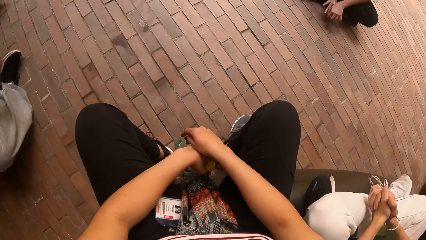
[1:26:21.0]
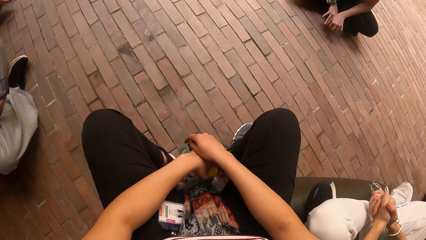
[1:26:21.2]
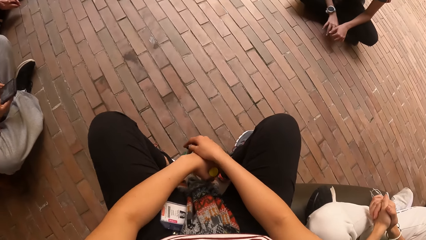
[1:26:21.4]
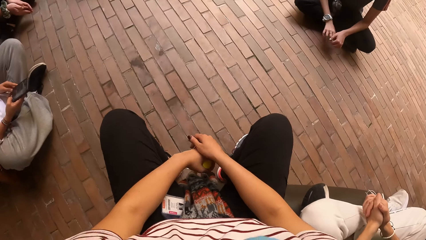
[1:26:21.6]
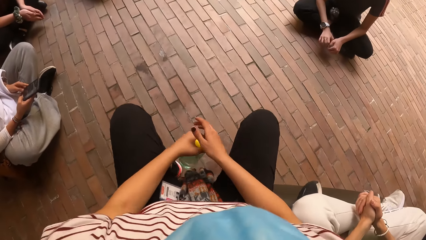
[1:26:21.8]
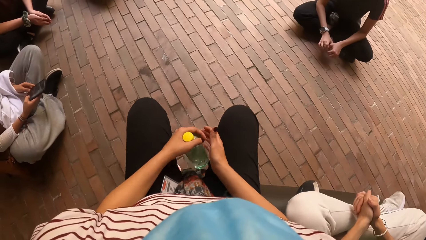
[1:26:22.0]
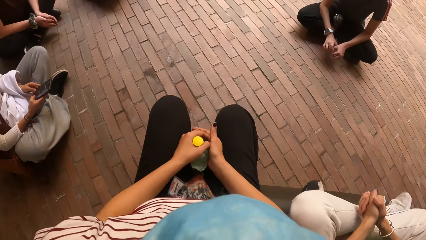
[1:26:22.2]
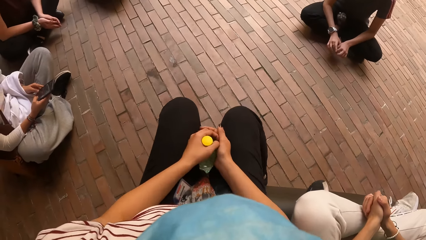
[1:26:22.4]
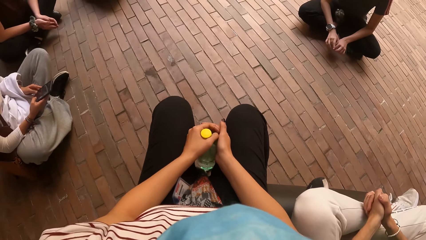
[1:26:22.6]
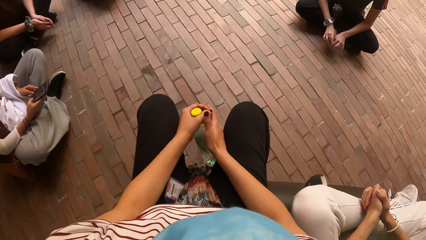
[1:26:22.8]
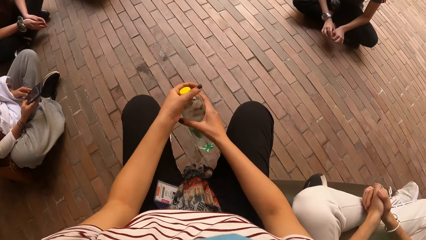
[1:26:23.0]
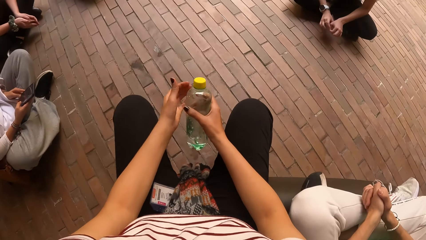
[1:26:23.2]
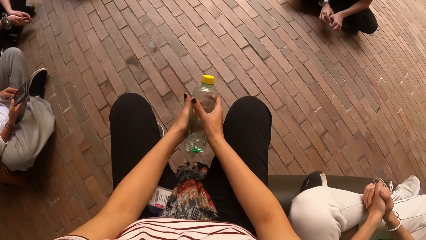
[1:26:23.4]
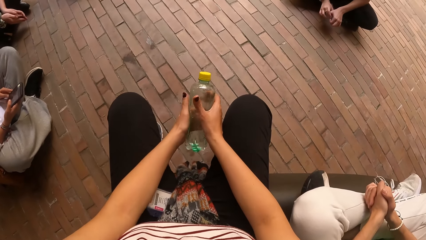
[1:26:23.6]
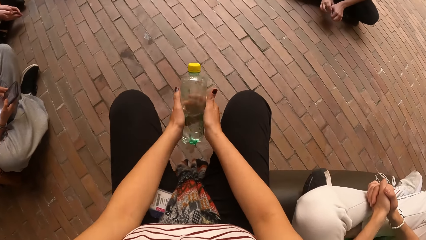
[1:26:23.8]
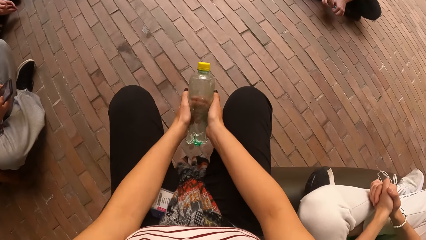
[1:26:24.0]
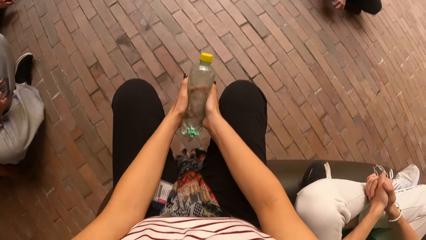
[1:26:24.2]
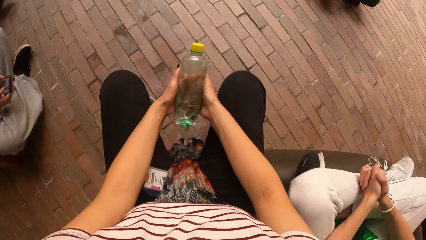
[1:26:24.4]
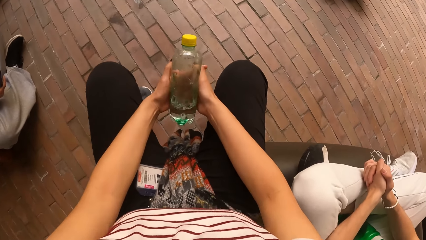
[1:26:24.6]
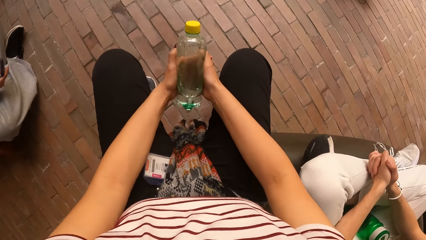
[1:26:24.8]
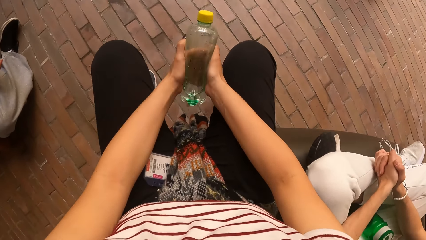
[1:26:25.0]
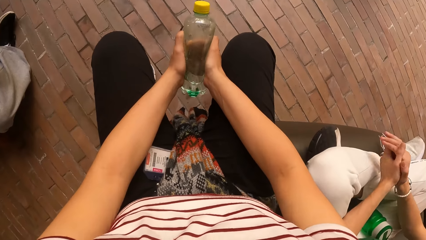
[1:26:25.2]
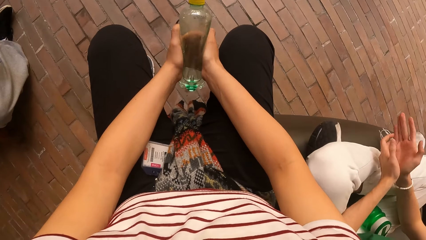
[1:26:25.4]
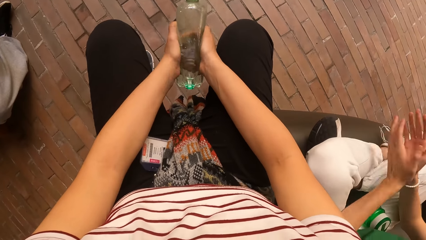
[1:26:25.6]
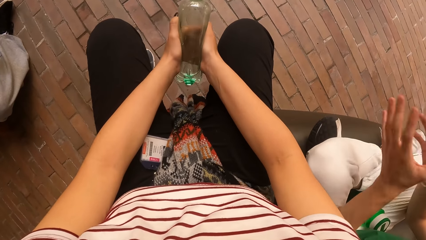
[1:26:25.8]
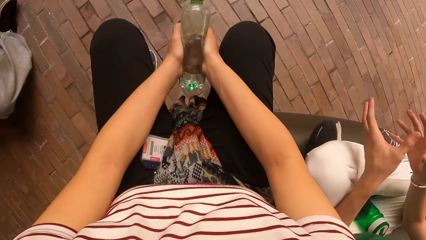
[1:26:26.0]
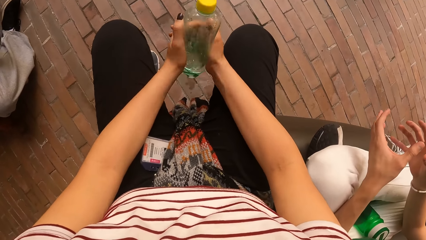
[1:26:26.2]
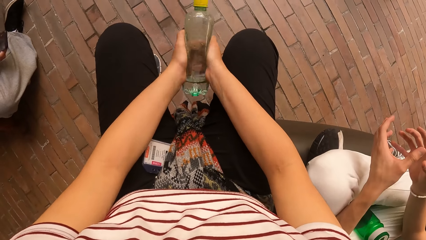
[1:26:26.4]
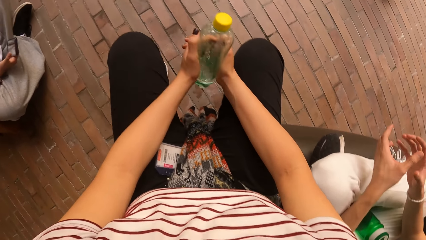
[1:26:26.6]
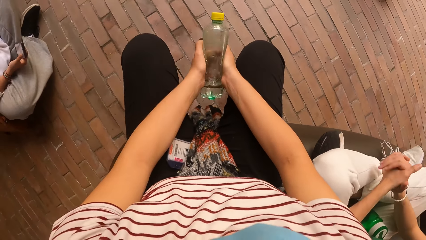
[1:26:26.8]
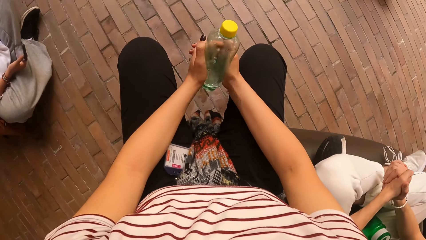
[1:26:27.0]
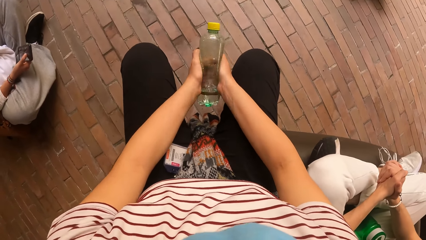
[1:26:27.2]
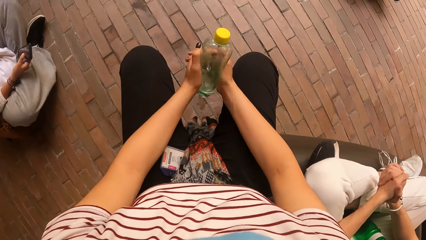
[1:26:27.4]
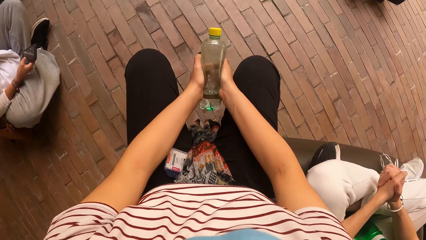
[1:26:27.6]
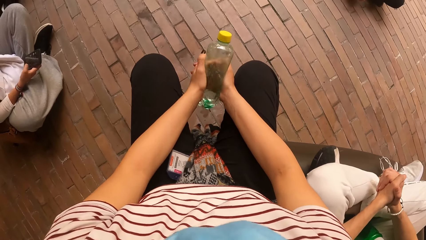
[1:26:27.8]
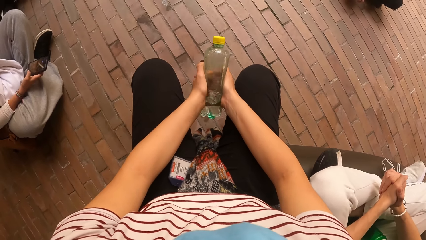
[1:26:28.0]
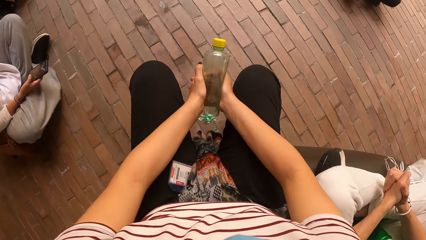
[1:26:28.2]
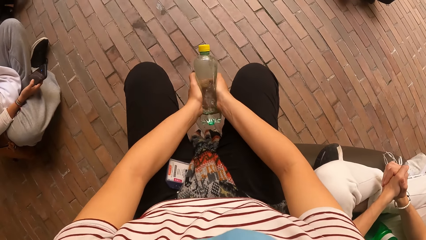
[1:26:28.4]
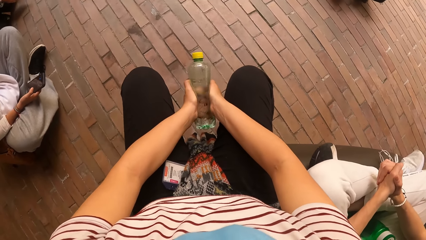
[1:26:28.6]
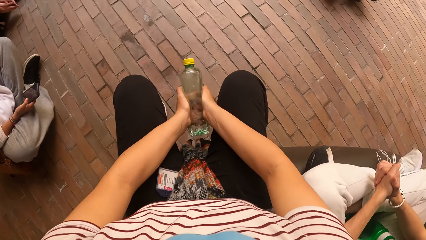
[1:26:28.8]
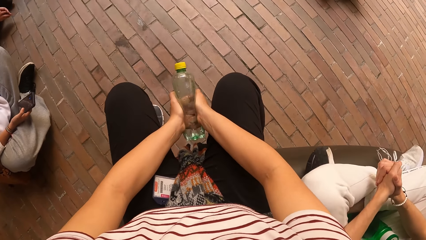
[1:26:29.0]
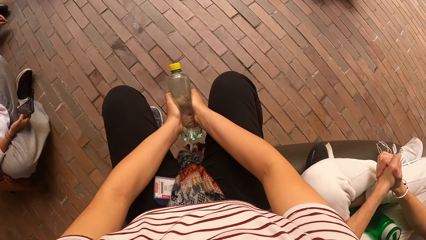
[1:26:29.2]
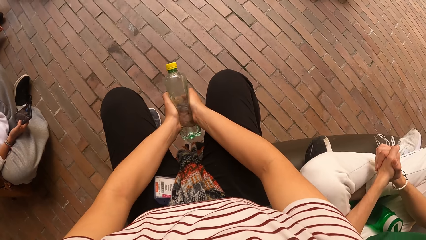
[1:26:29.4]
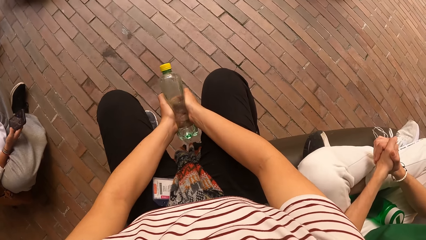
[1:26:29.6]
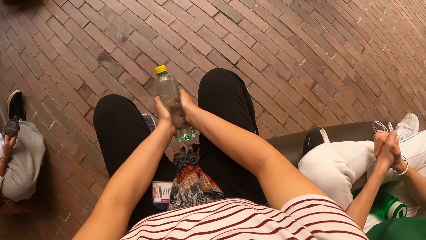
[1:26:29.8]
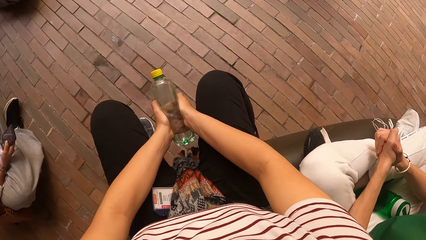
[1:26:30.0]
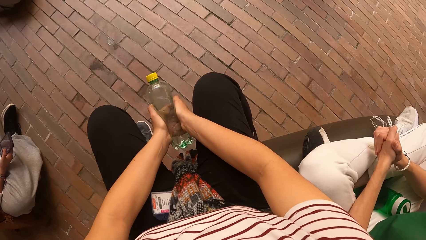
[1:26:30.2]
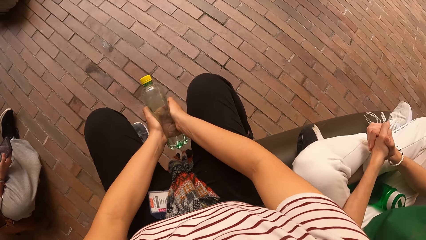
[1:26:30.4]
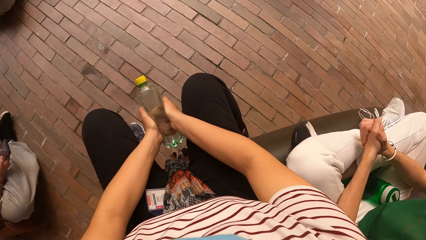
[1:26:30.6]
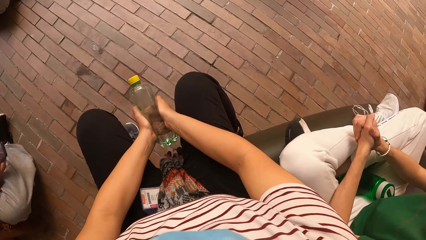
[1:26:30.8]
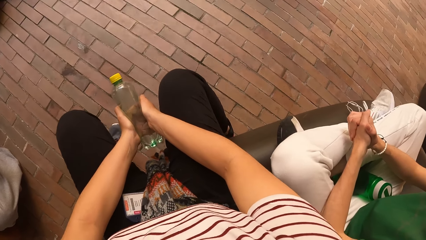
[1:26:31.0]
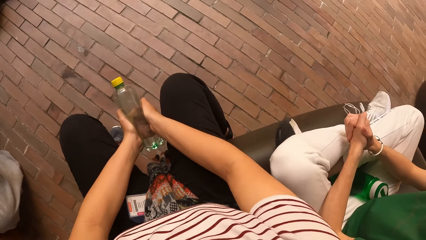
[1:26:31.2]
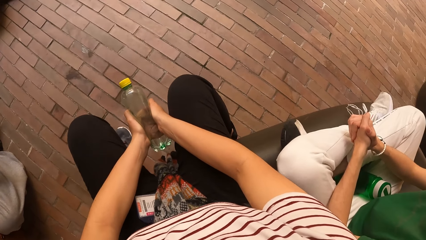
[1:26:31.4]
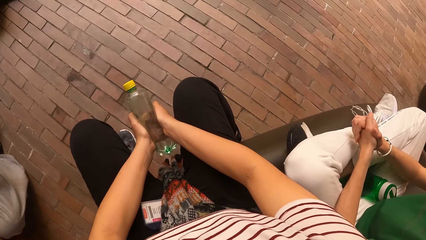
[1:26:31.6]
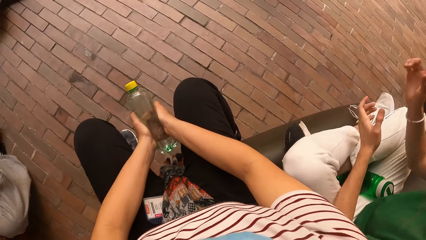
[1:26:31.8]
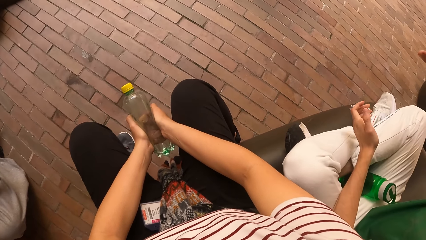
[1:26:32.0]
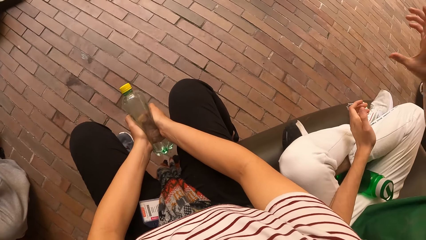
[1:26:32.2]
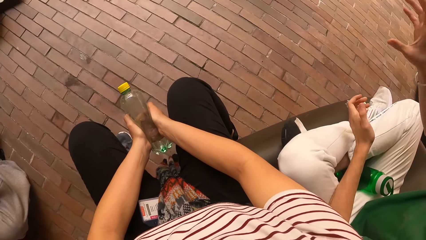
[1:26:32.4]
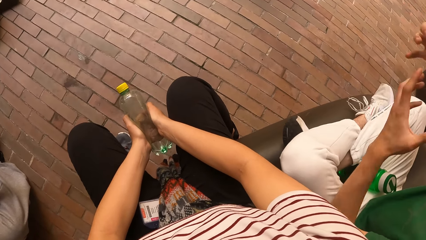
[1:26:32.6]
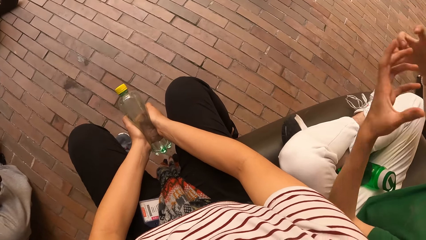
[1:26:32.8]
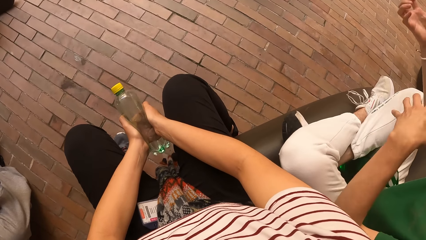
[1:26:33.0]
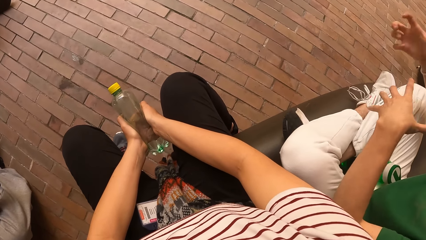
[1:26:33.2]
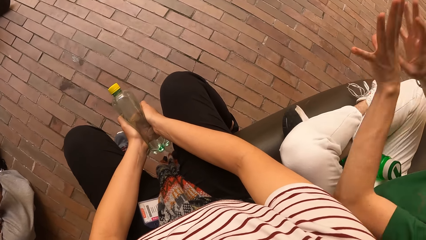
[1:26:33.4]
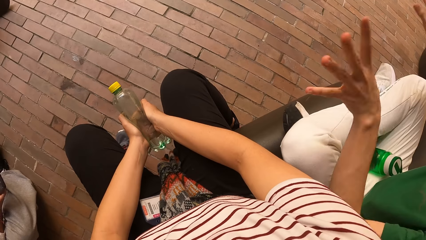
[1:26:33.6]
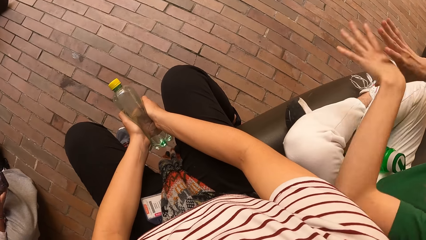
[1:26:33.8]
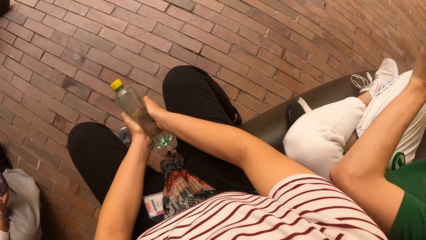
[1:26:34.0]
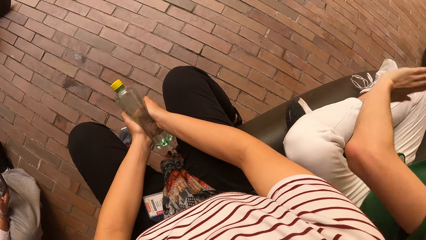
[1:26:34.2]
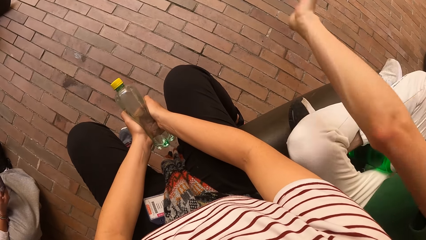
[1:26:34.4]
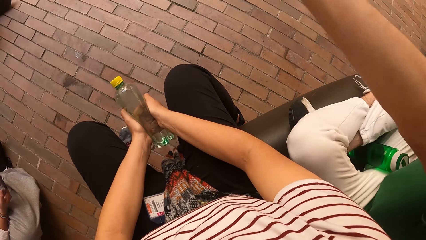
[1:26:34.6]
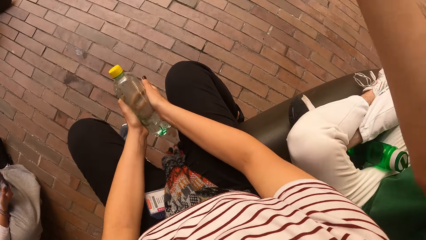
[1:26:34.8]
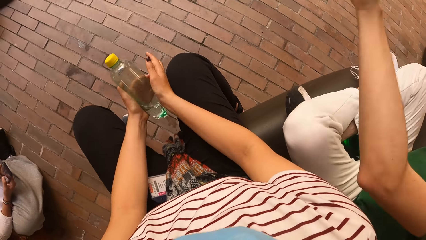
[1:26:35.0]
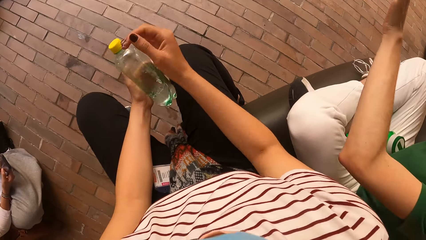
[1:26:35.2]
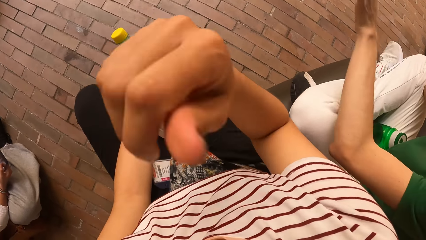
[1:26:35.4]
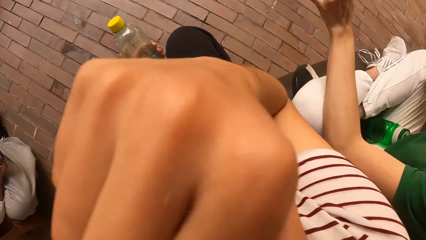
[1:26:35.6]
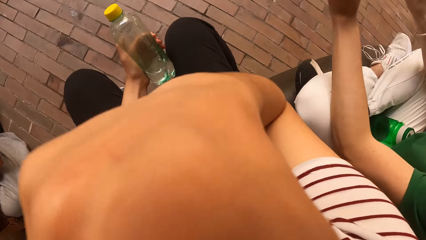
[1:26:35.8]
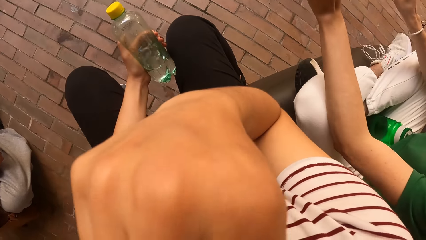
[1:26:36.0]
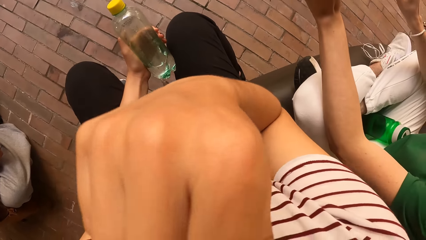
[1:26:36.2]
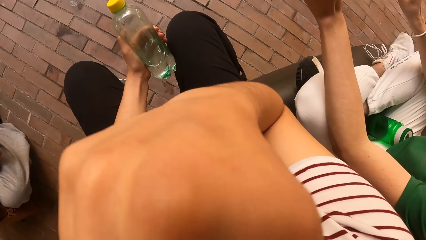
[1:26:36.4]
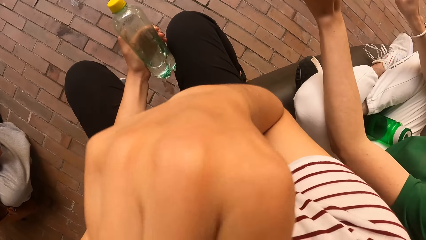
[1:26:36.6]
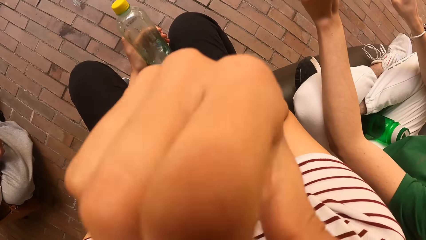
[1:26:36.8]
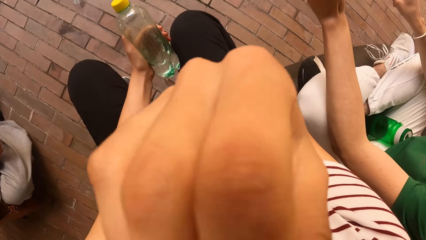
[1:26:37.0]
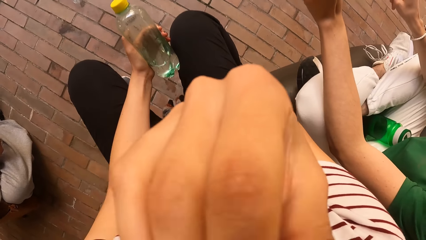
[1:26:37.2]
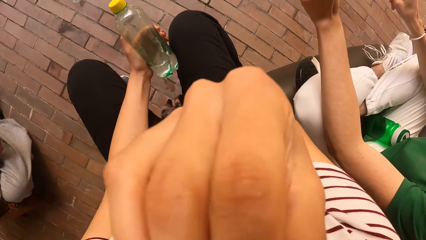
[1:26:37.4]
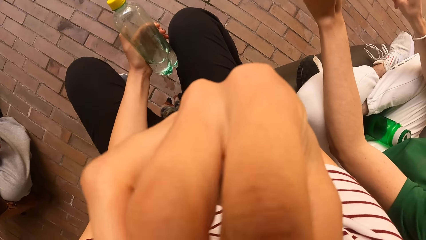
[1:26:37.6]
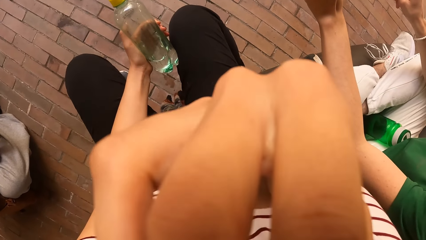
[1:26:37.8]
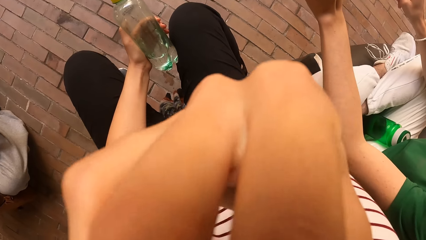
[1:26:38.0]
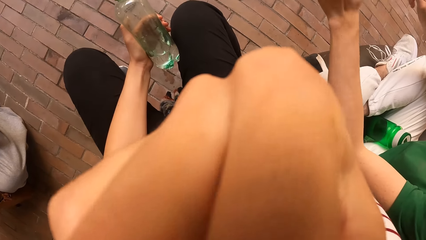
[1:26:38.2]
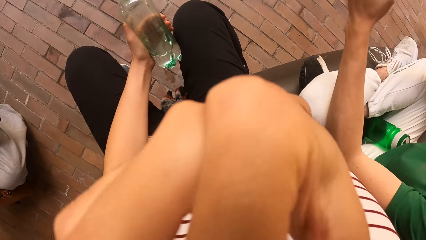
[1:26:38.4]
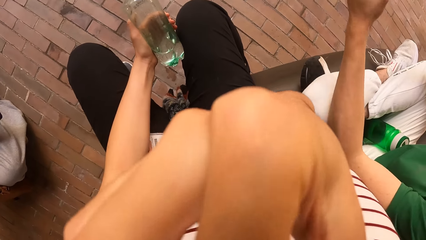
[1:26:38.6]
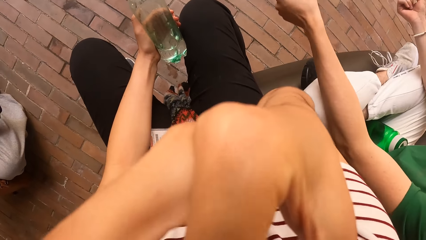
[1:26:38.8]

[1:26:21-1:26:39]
The camera wearer holds the bottle with both hands. She shakes the water bottle. She holds the bottle with her left hand. She touches her face with her right hand. She raises her right hand towards something.
